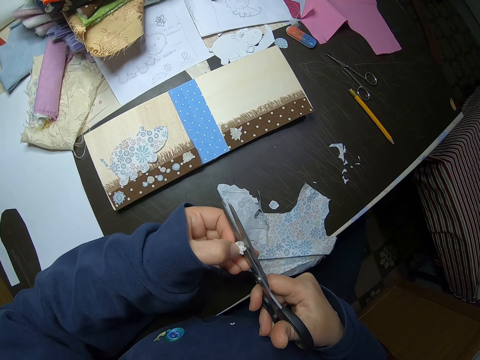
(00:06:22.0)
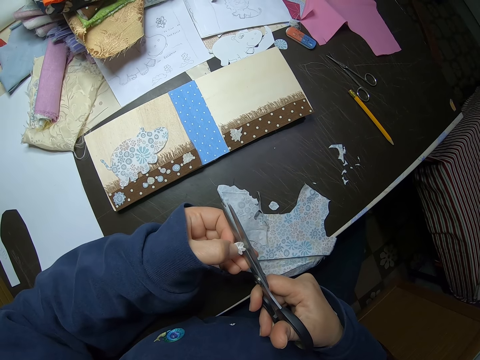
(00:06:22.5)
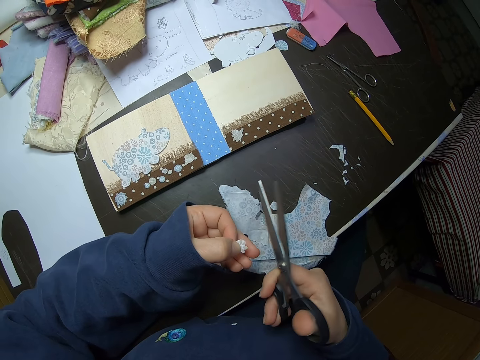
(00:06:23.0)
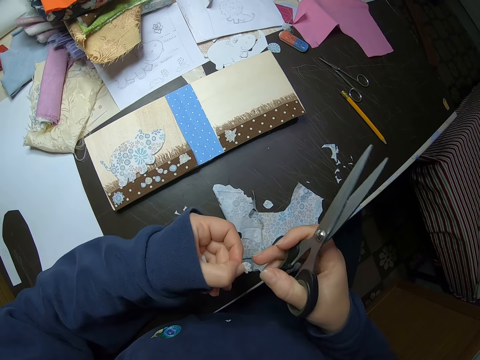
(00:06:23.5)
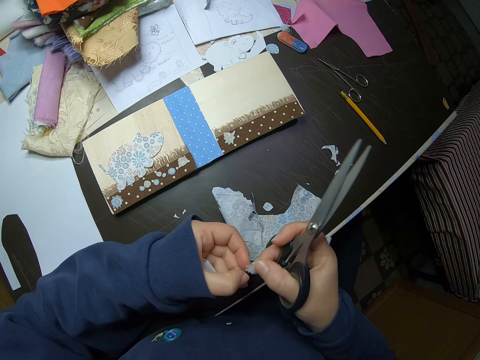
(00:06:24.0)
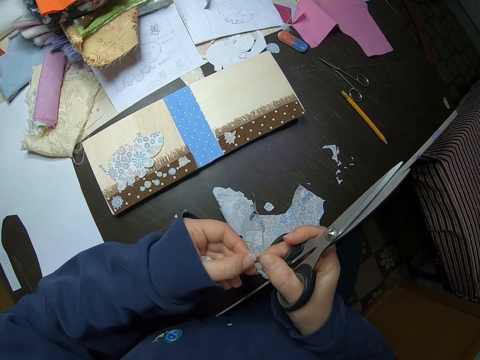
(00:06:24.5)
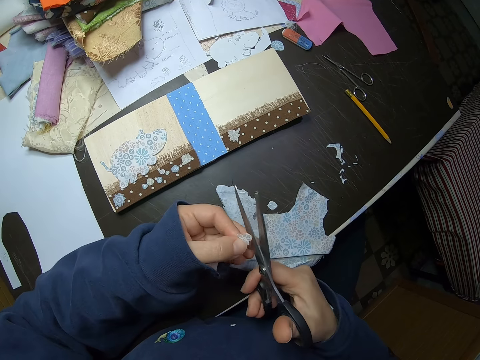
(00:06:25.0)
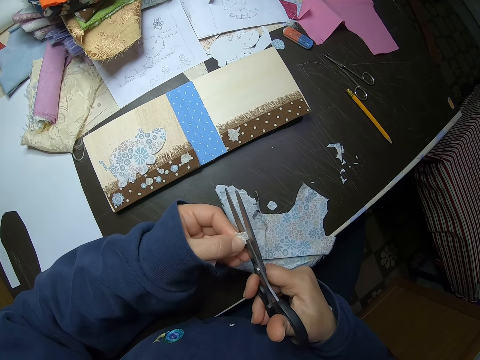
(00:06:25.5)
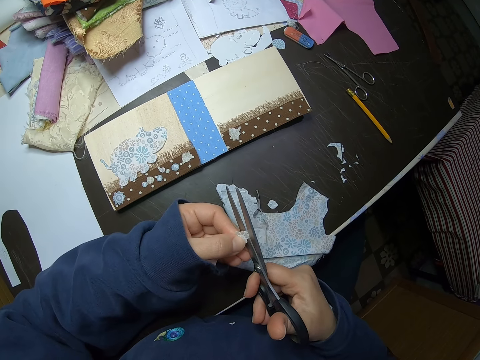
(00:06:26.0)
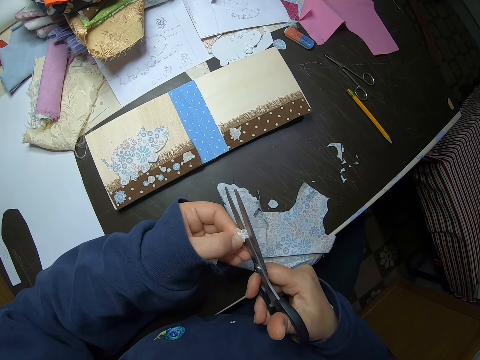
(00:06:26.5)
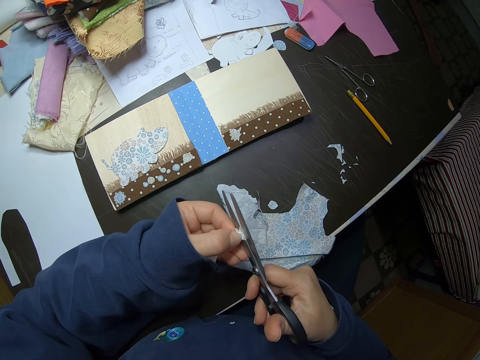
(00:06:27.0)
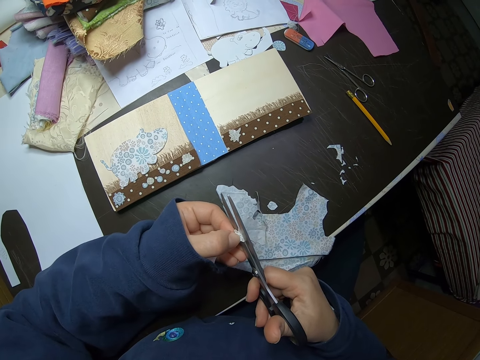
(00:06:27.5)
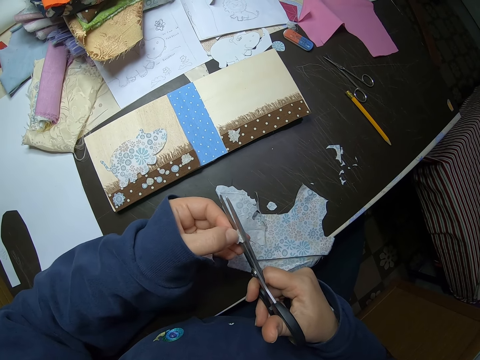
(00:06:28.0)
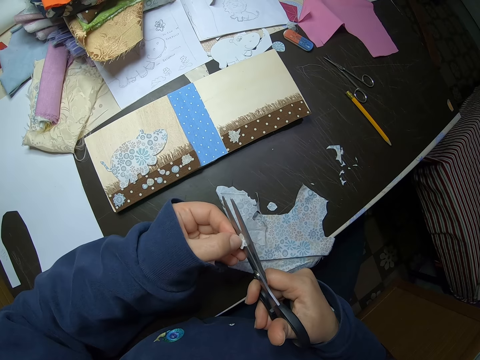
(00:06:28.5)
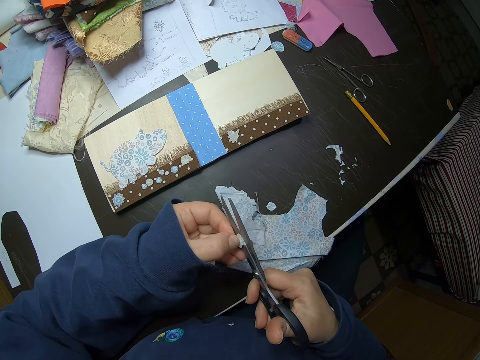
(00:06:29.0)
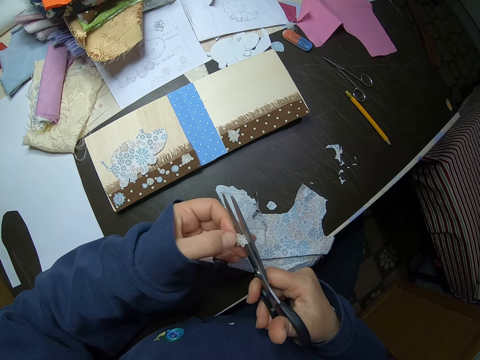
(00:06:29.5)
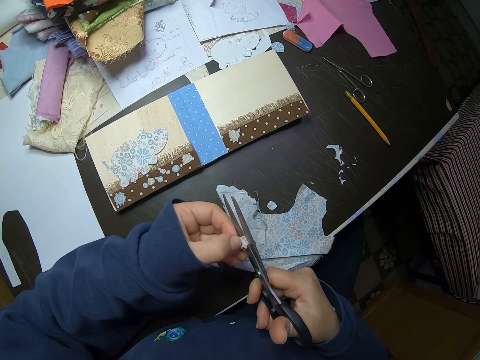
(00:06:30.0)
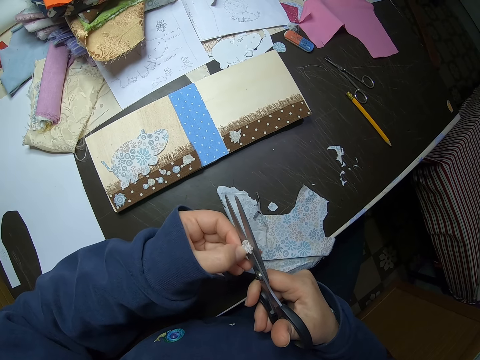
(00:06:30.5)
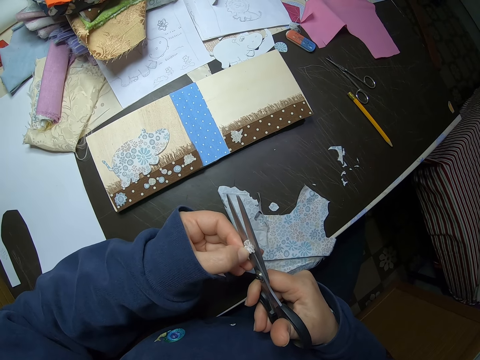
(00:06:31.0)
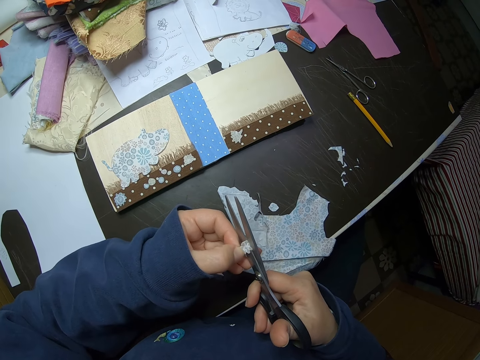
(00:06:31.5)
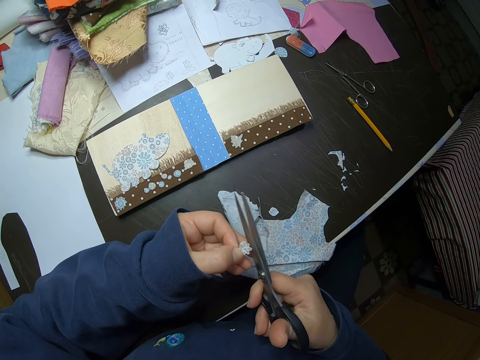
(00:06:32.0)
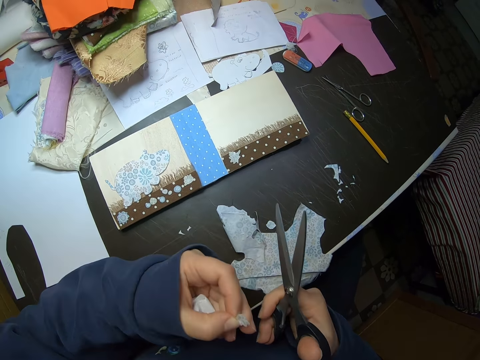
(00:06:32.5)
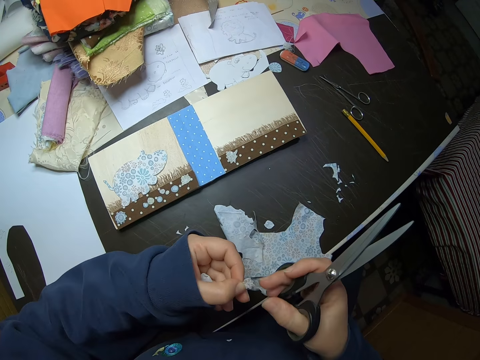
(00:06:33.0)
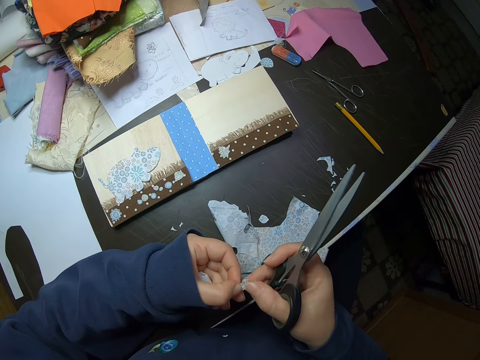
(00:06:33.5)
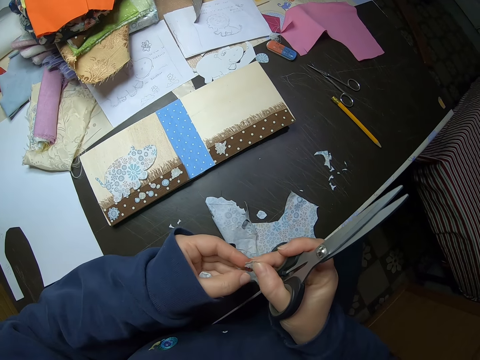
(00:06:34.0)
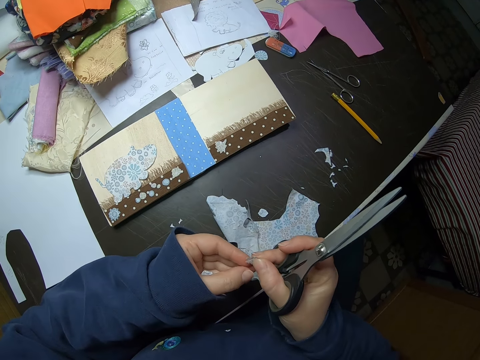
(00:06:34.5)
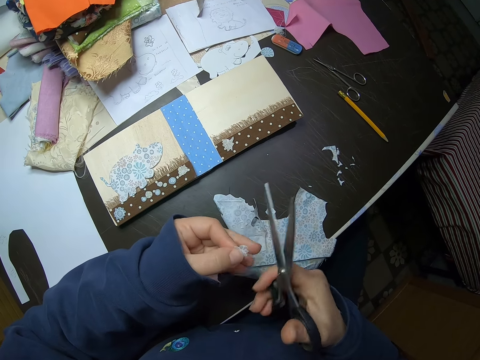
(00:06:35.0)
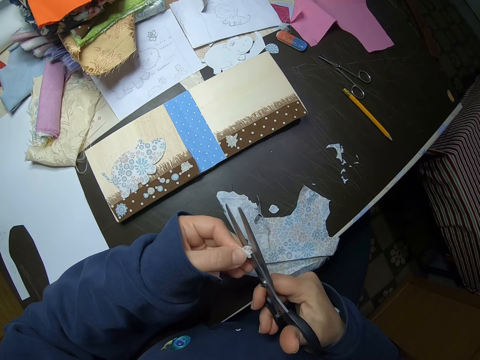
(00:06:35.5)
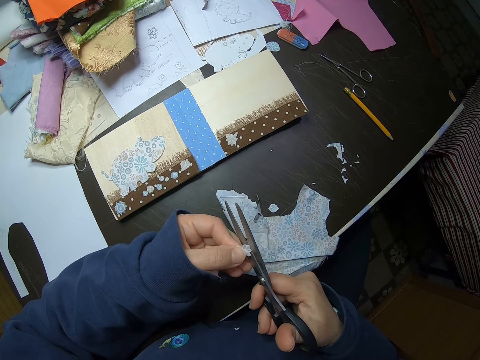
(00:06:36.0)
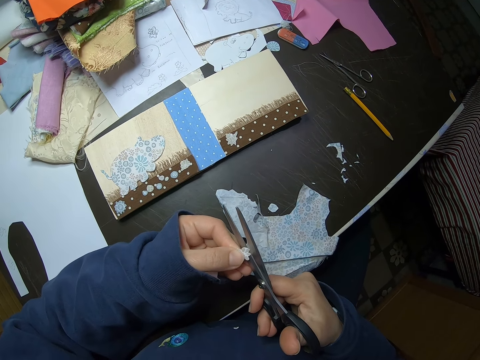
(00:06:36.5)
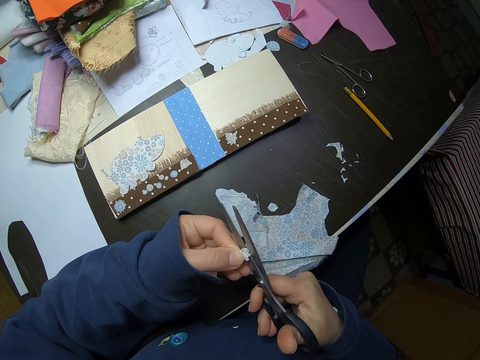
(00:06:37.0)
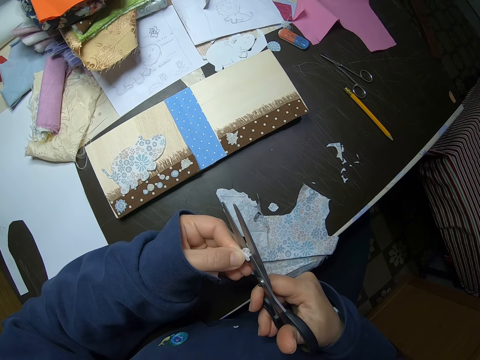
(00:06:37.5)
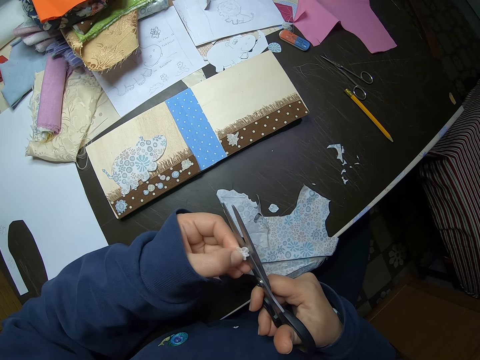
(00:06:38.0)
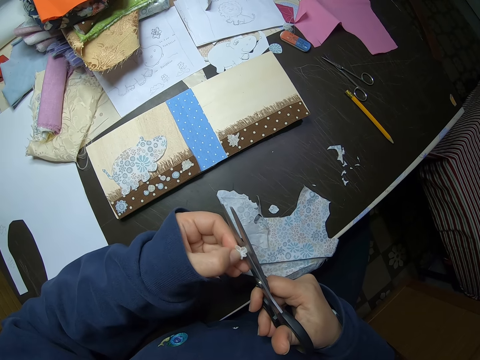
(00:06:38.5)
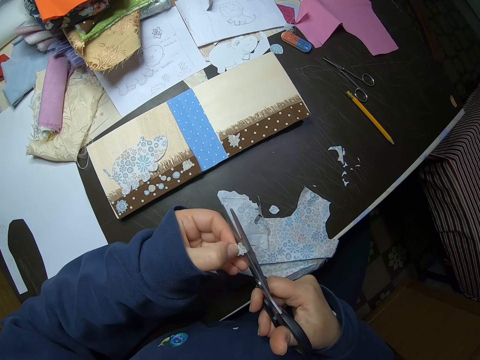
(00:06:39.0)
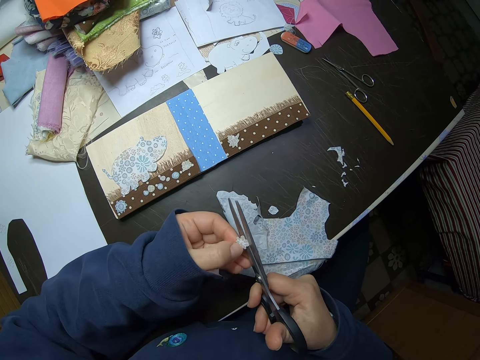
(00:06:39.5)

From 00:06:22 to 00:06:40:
The camera wearer touches the piece of cloth. They hold the piece of fabric with both hands. They gently cut the piece of fabric with scissors. They lift up the cloth. They hold the piece of fabric with both hands. They touch the piece of cloth. They cut the piece of fabric gently with scissors.

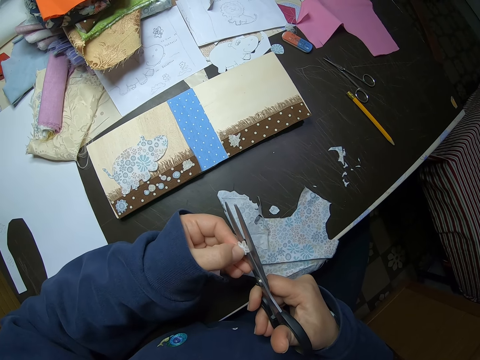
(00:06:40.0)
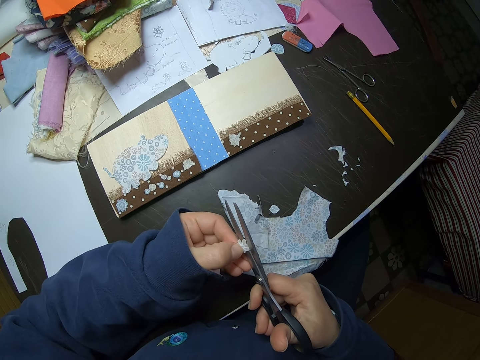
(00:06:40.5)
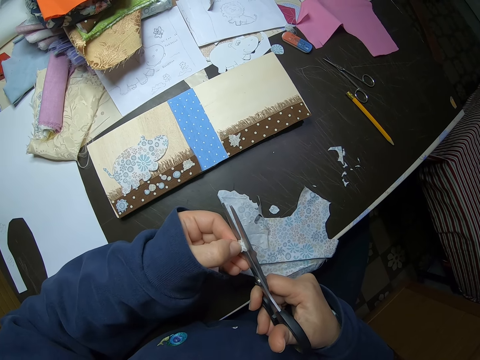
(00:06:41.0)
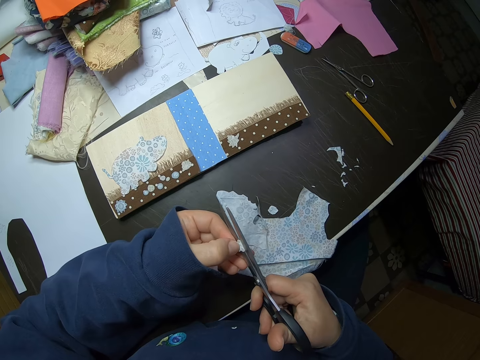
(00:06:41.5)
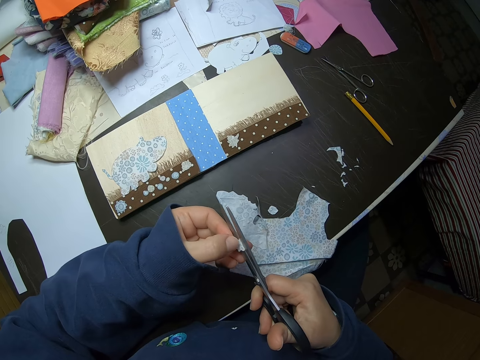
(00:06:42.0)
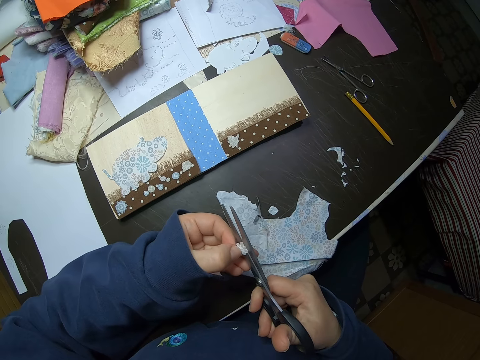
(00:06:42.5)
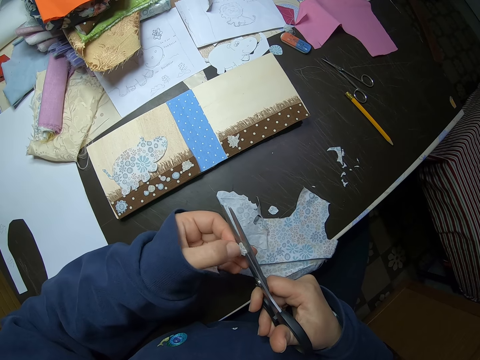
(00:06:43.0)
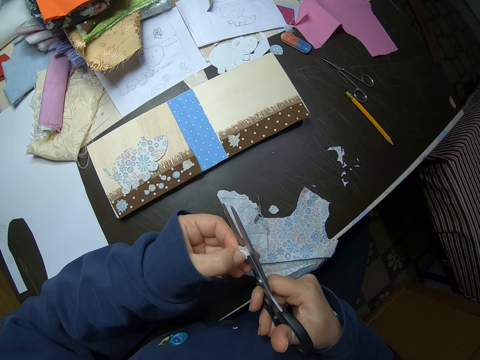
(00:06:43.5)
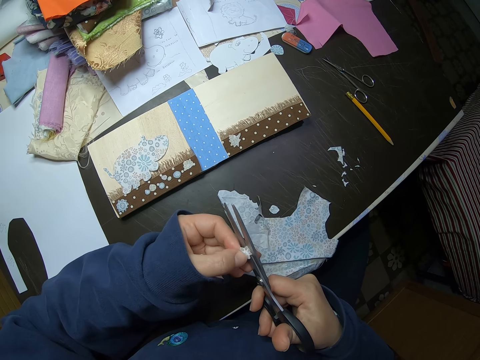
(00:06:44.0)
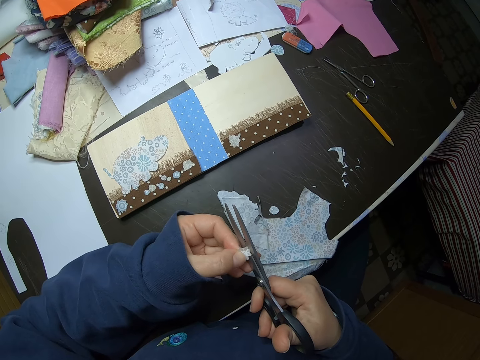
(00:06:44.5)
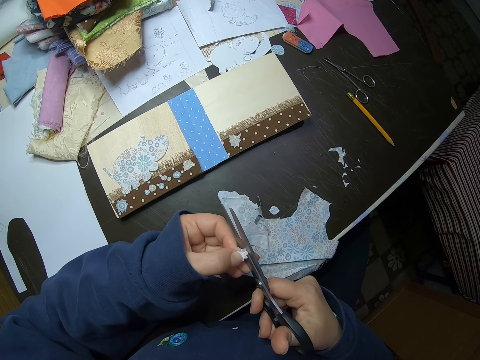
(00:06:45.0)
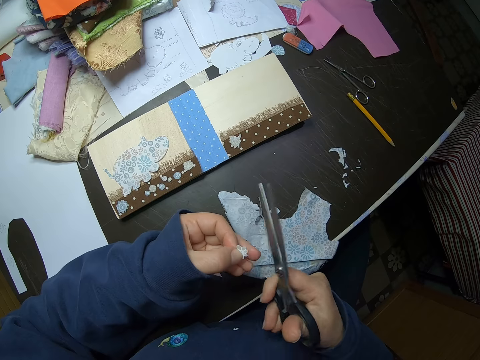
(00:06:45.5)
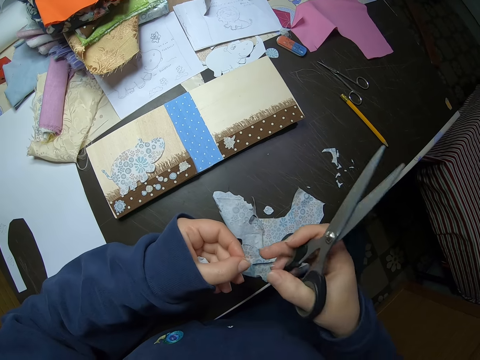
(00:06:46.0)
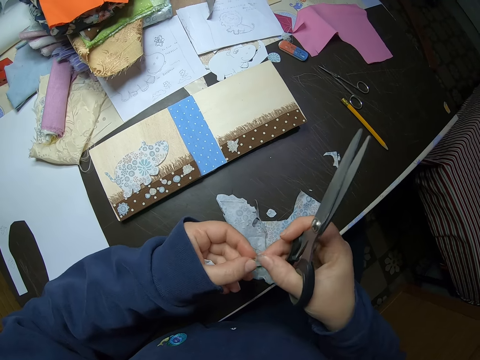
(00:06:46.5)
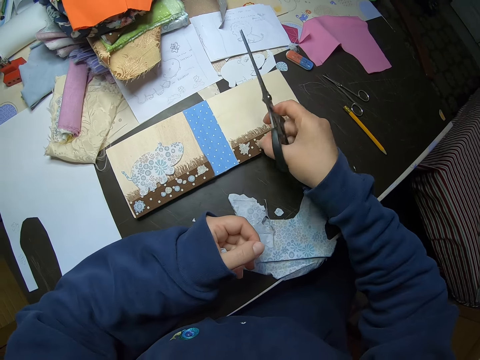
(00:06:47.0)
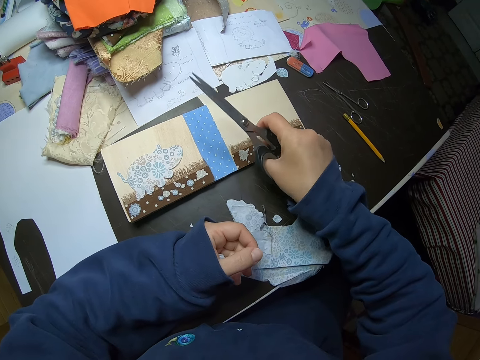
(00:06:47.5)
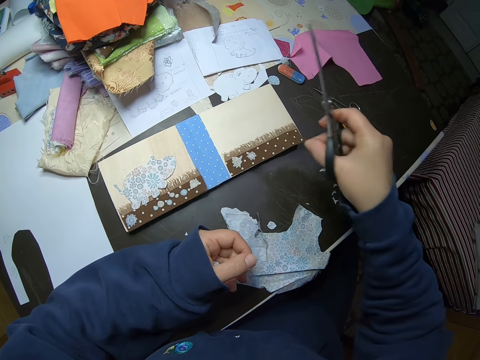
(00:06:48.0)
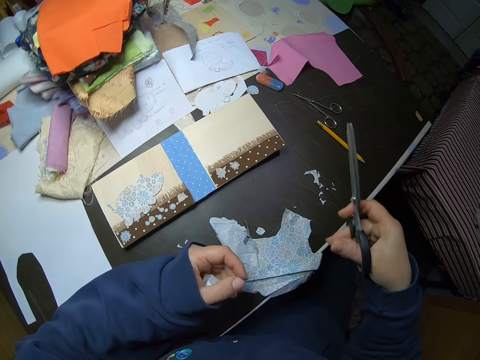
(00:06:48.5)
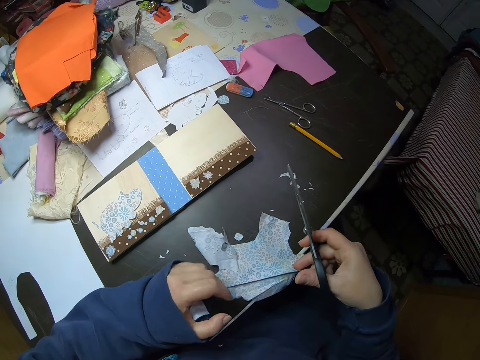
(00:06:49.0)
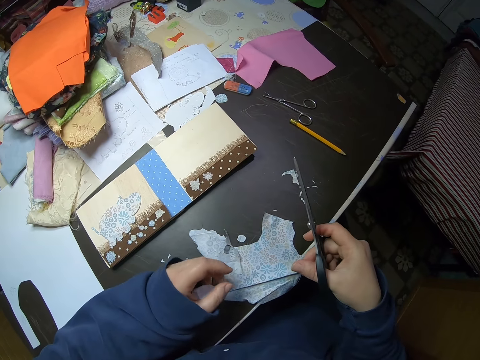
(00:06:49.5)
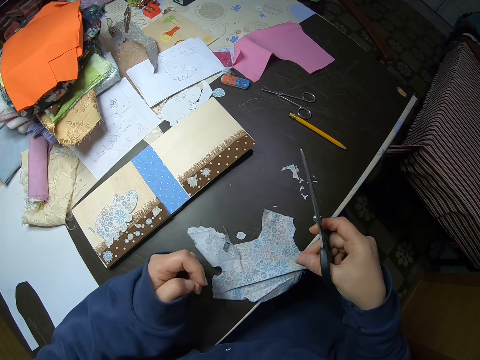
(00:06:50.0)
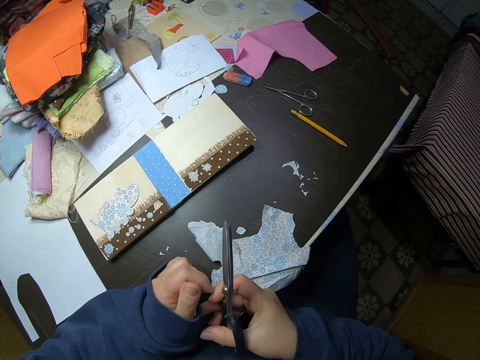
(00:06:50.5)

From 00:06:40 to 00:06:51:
The camera wearer touches the piece of cloth. They drop the piece of fabric on the table.
